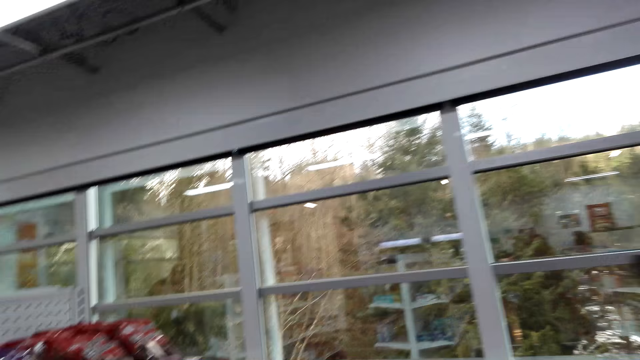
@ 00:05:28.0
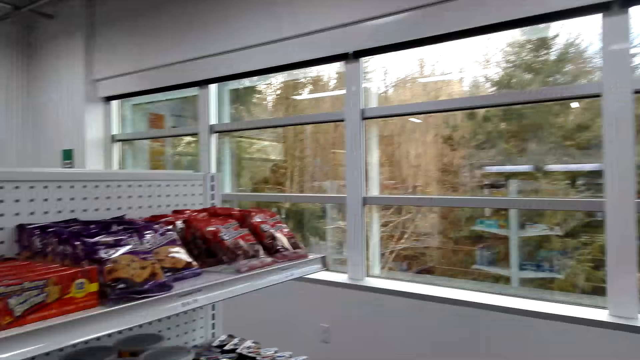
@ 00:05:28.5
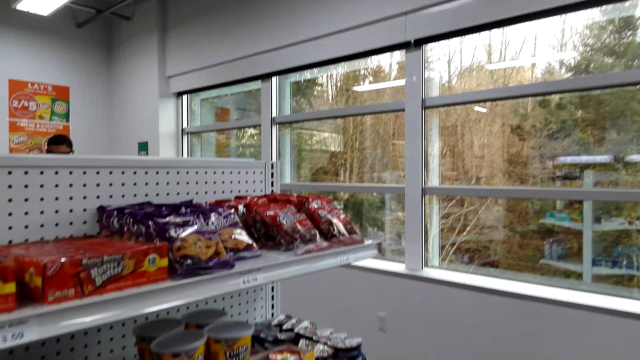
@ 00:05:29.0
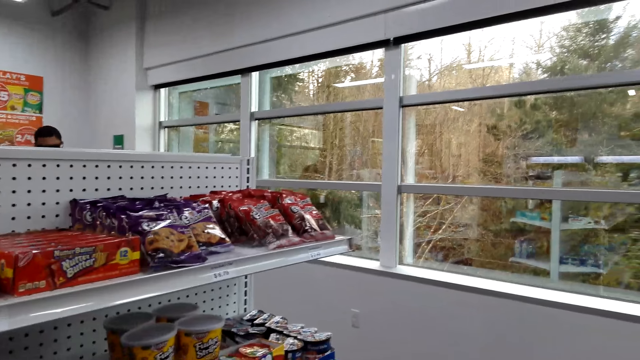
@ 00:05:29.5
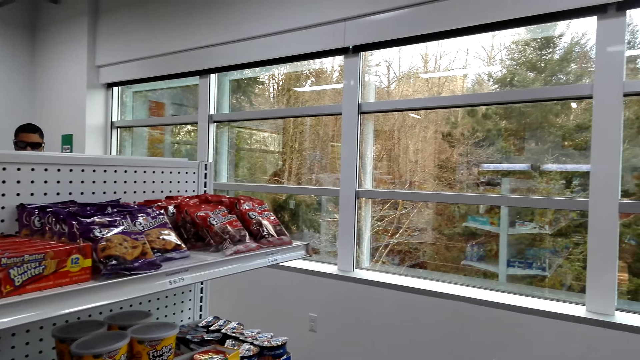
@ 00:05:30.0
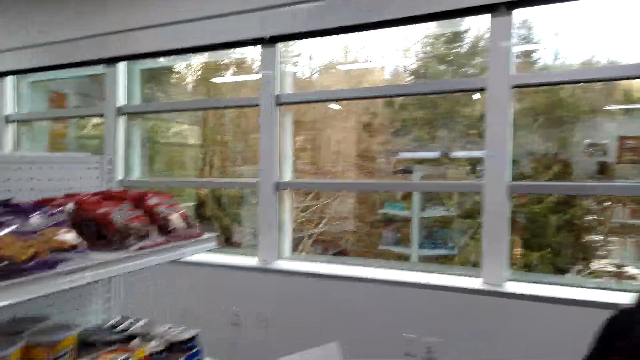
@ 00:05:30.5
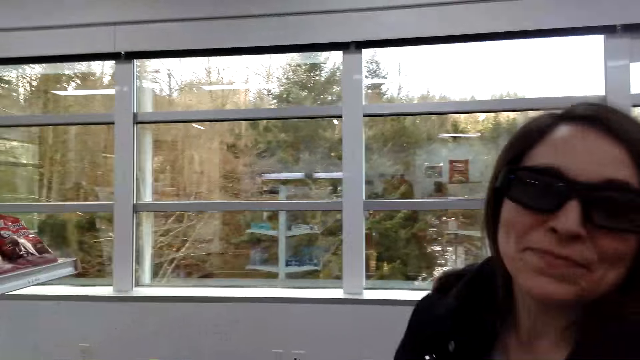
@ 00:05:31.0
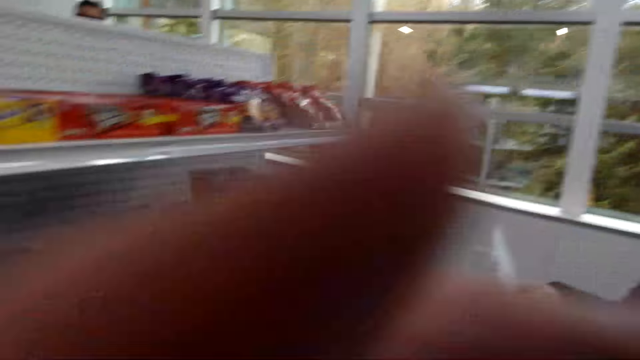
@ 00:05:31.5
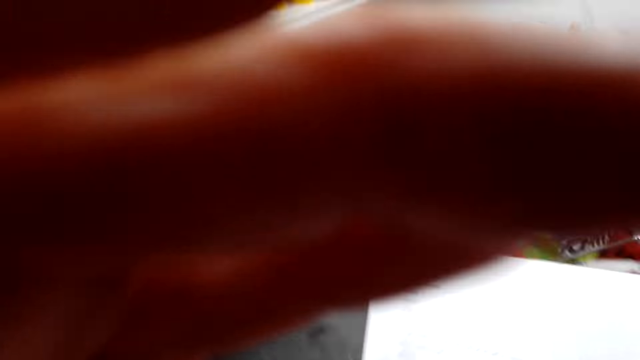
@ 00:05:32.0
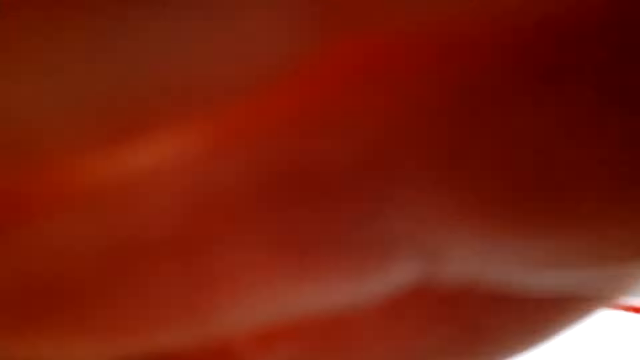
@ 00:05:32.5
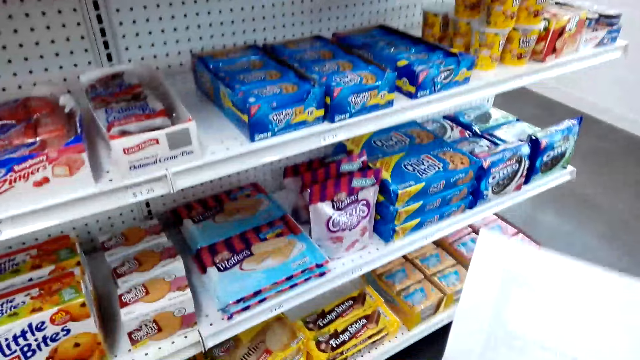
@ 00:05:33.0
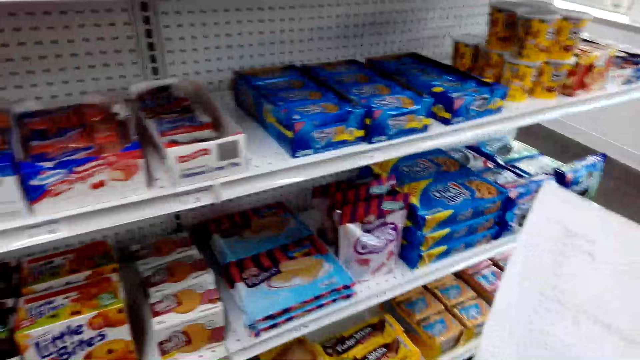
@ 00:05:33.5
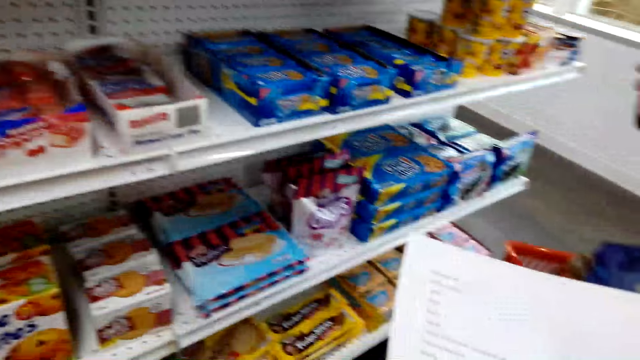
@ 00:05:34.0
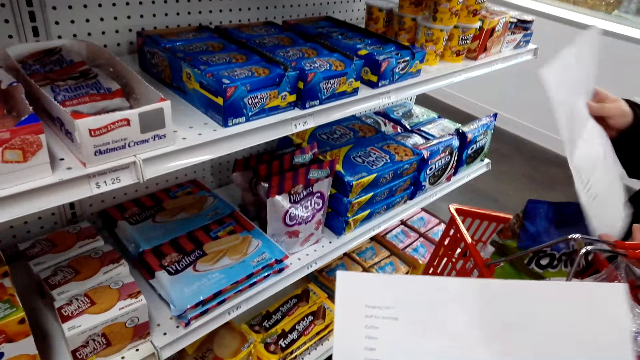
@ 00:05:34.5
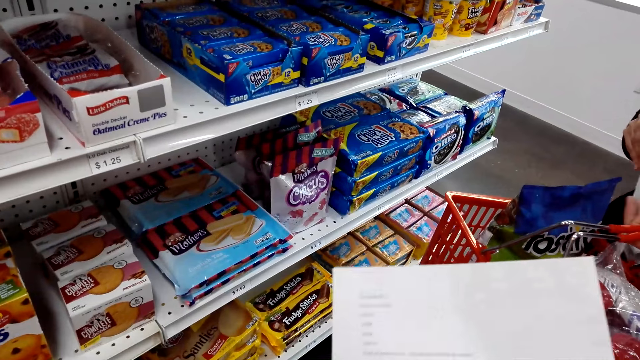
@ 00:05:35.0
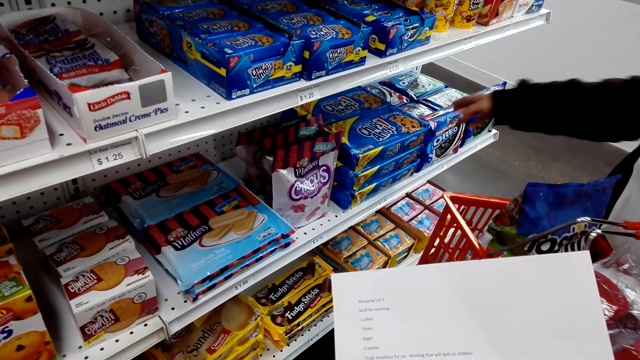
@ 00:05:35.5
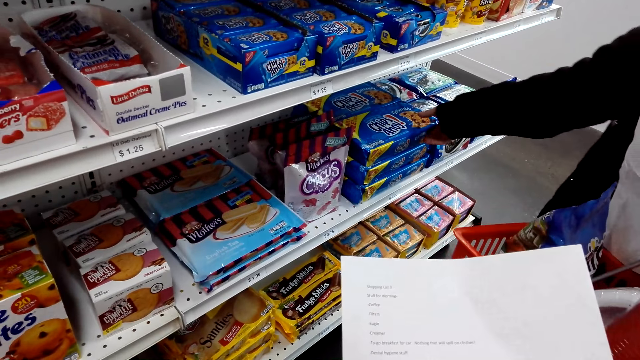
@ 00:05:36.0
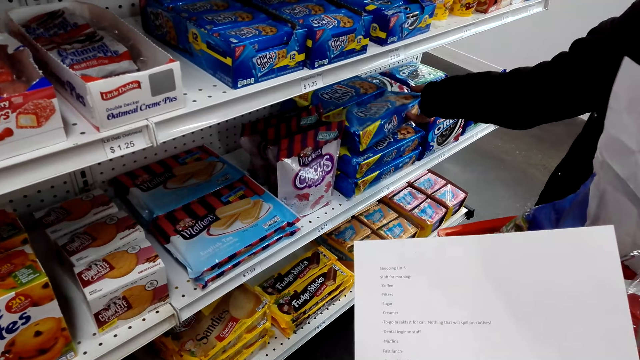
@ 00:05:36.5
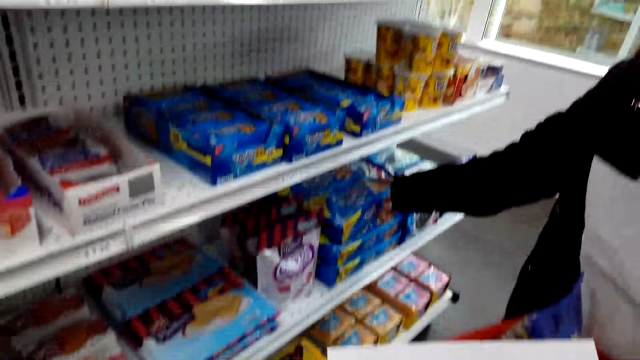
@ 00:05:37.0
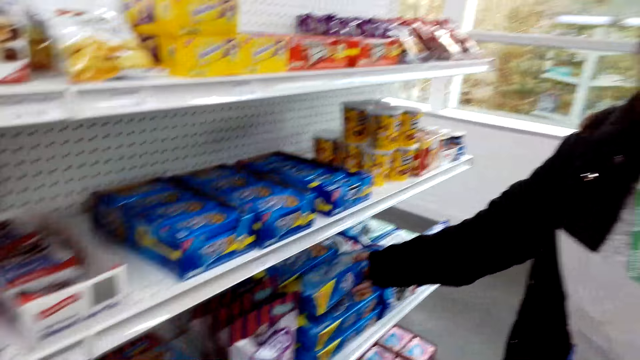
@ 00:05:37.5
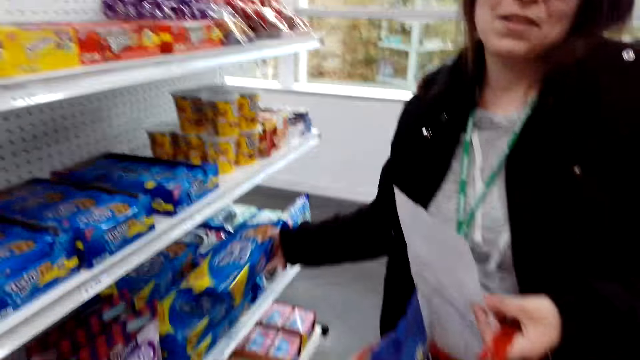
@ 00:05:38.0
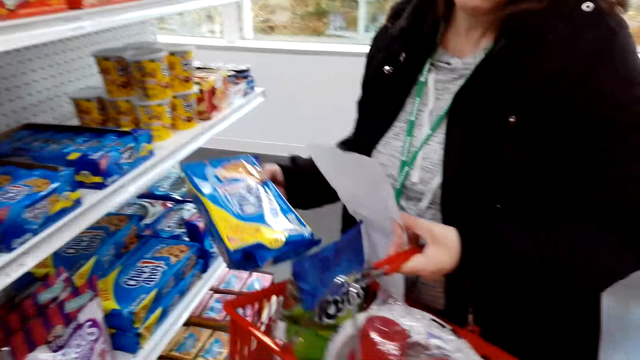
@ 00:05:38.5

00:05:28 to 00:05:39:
The camera wearer talks to a woman. They hold the camera. They look at the list. They talk to the woman. The woman places the list in her right hand. The camera wearer talks to the woman. They pick up the packet of cookies or chips.

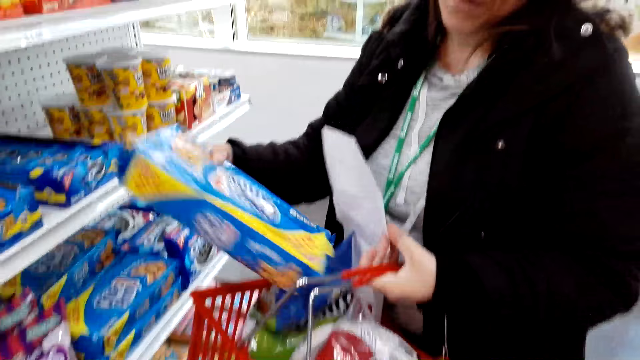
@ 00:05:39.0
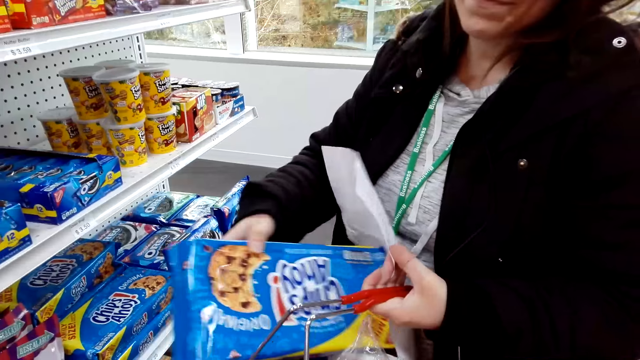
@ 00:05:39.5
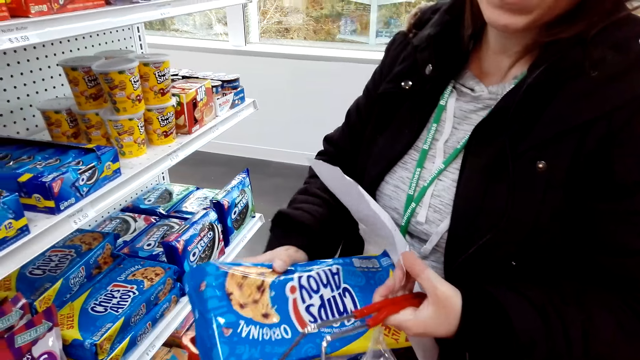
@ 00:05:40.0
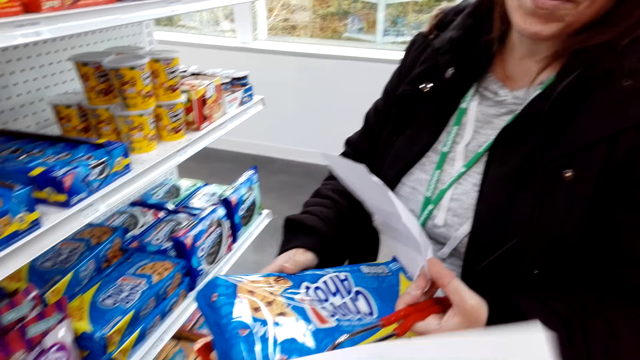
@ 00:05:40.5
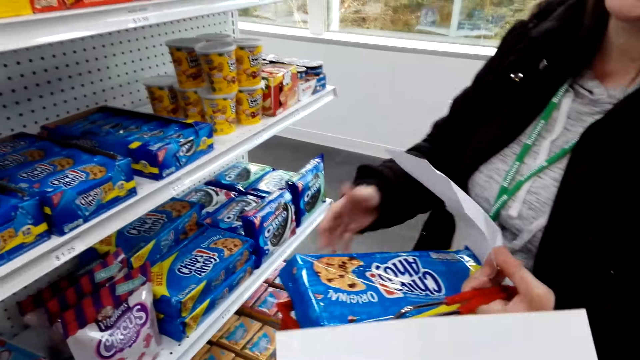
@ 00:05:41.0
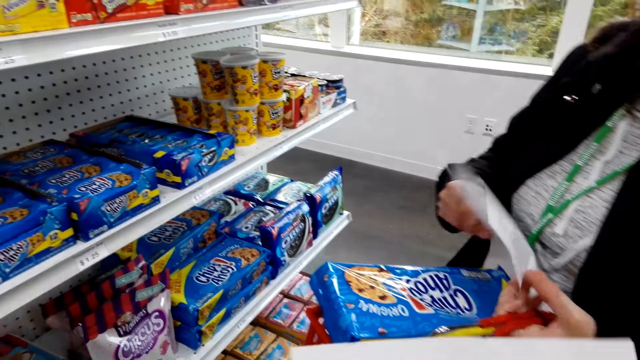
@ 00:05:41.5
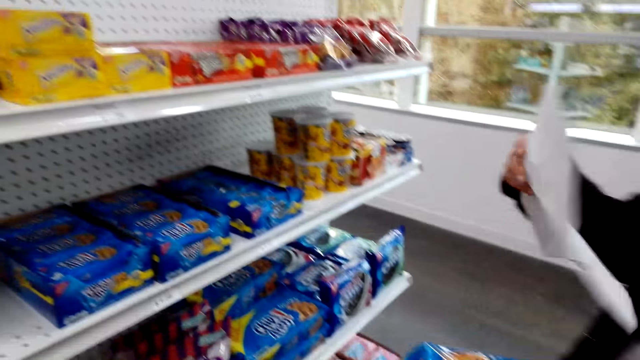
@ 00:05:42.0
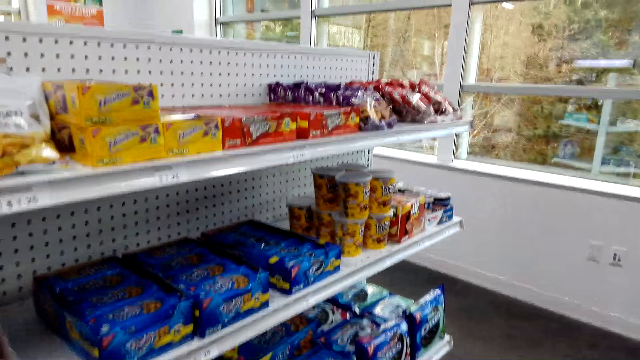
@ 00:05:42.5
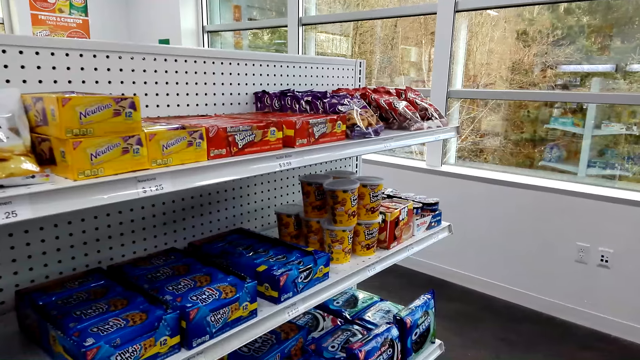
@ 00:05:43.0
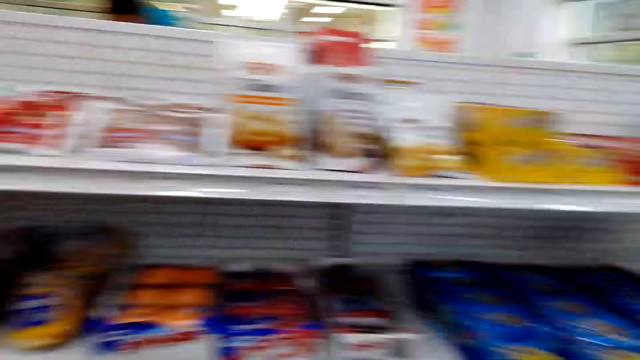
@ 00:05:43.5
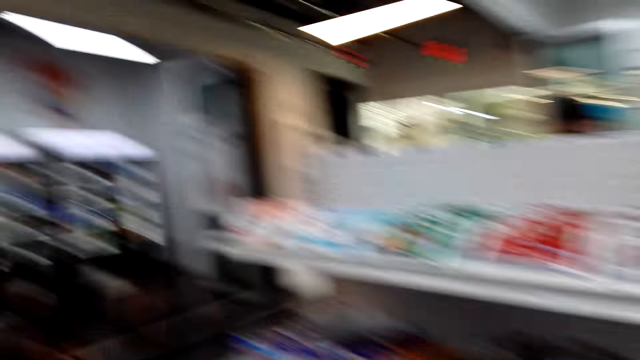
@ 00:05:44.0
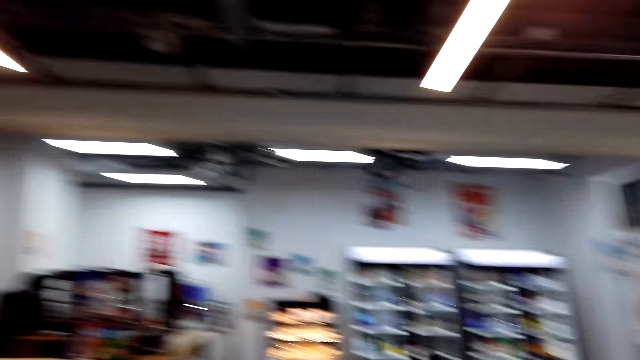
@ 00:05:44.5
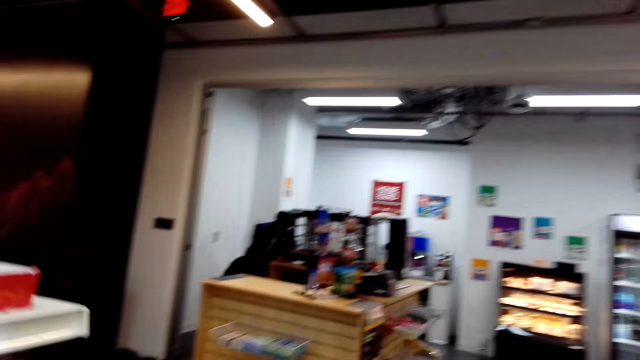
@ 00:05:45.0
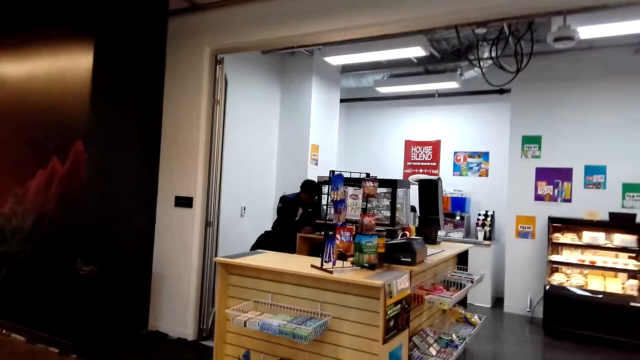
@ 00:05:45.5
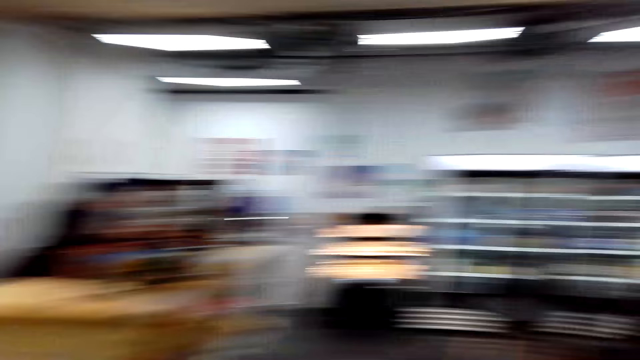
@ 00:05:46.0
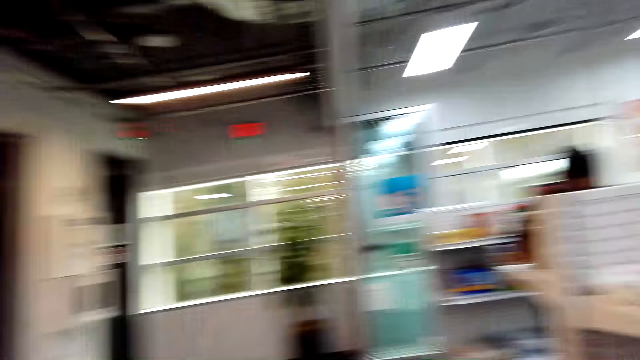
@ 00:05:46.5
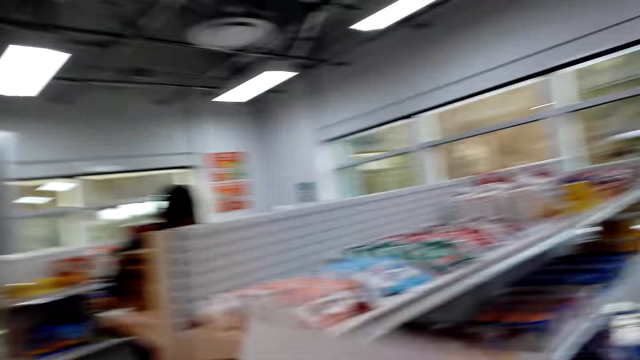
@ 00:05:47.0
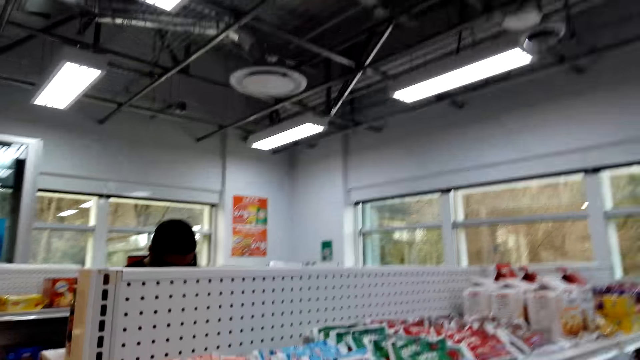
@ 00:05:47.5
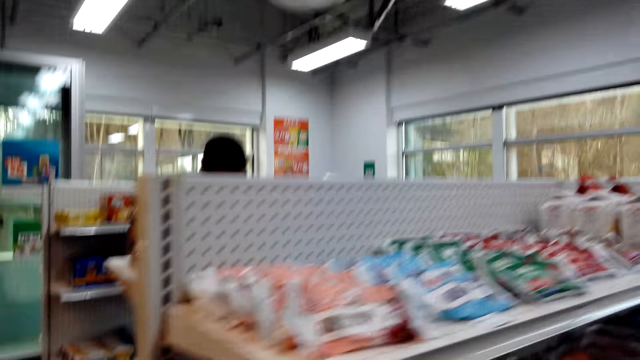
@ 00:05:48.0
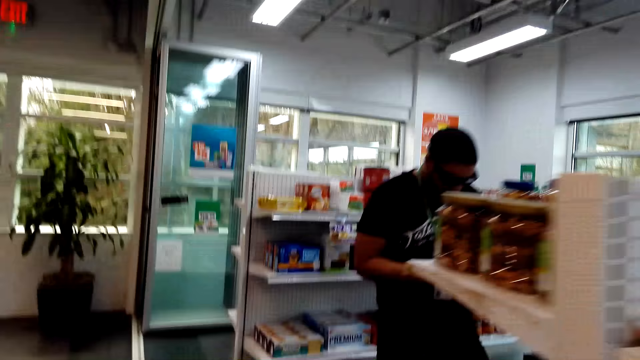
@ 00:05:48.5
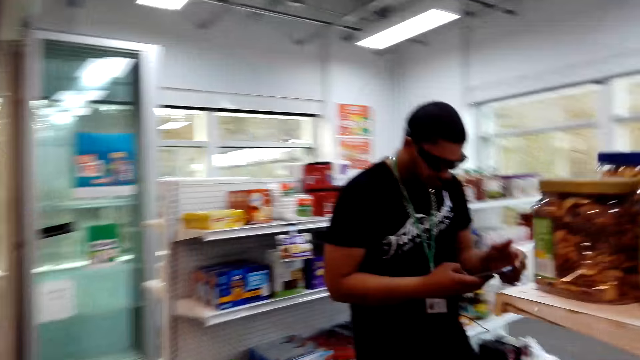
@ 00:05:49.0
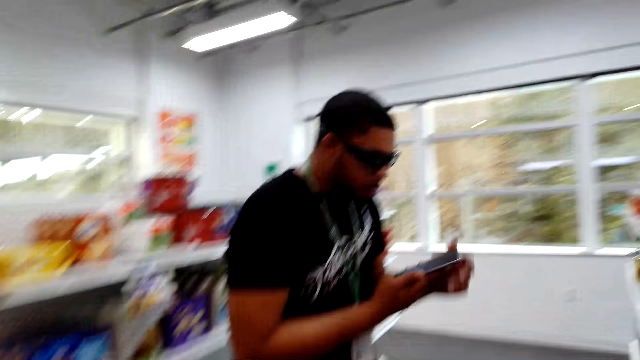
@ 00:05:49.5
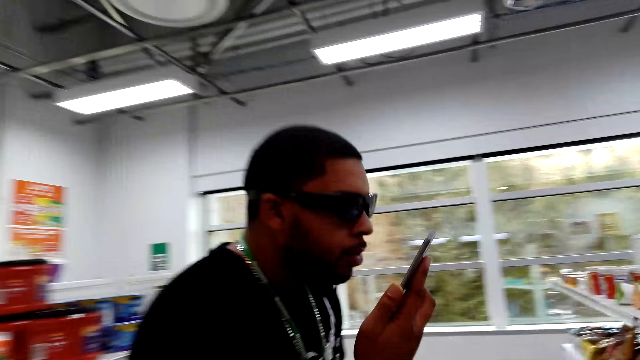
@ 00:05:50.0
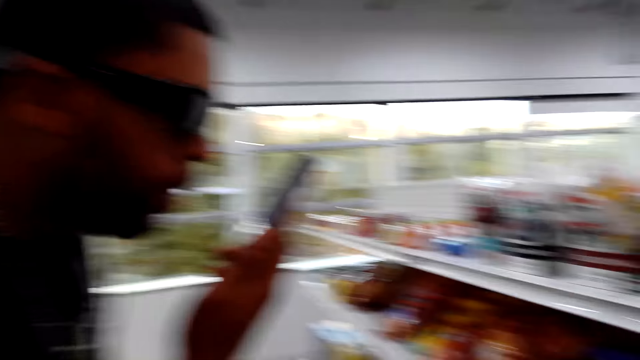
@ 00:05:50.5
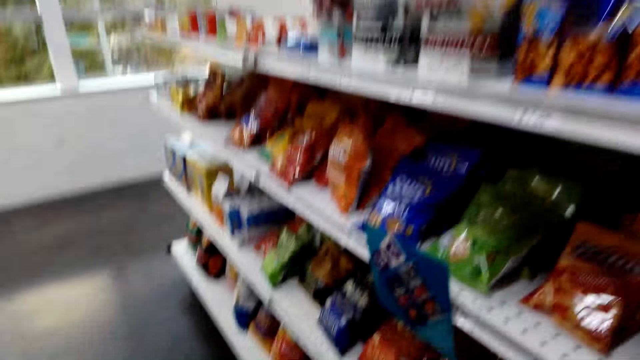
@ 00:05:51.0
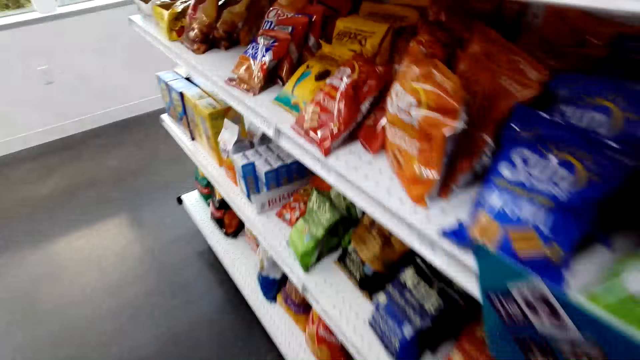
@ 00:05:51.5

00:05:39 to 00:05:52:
The camera wearer places the packet in the shopping basket. They talk to a woman. The woman places the list in her left hand. The camera wearer inspects the racks. They look around. They talk to the woman. They walk towards a man. They talk to another man.
